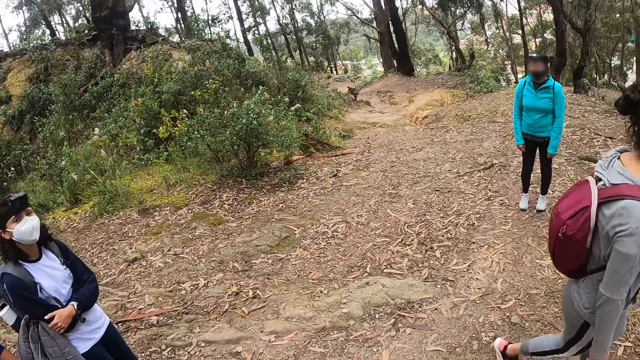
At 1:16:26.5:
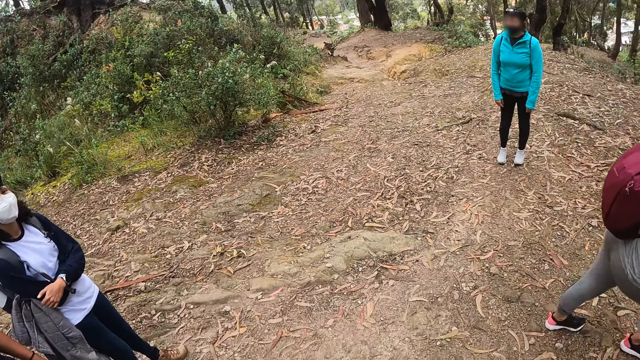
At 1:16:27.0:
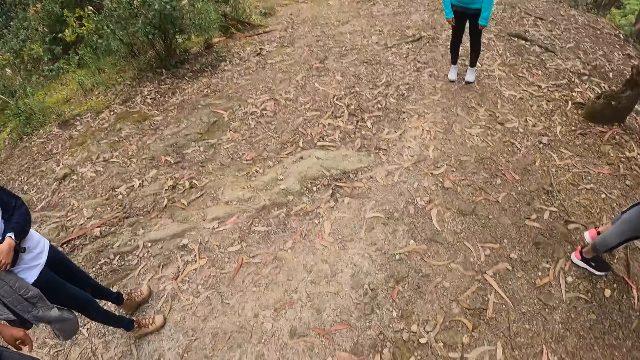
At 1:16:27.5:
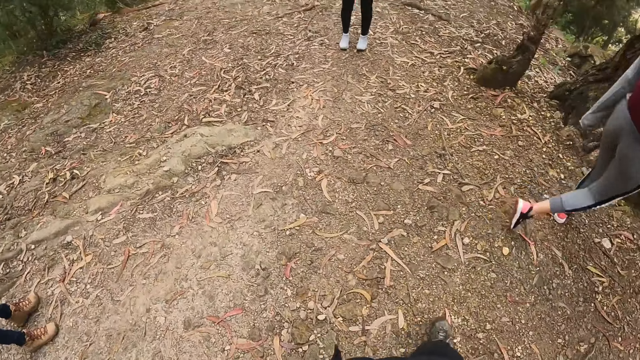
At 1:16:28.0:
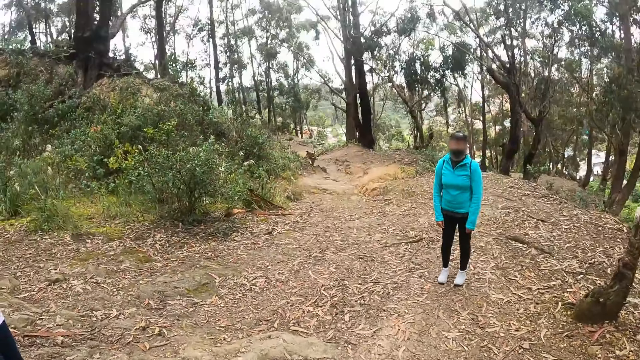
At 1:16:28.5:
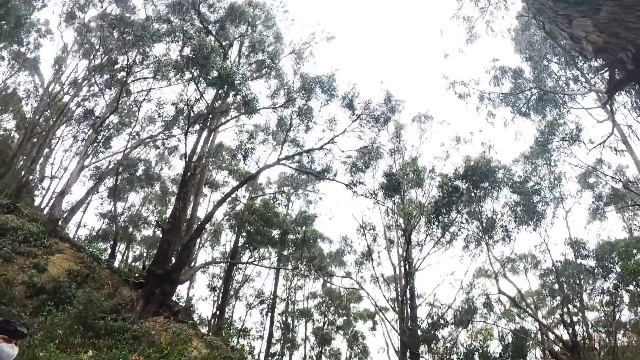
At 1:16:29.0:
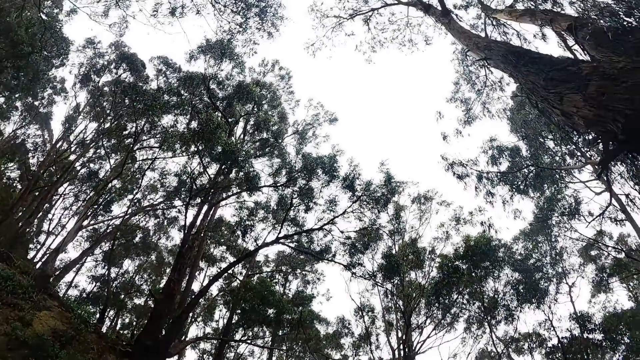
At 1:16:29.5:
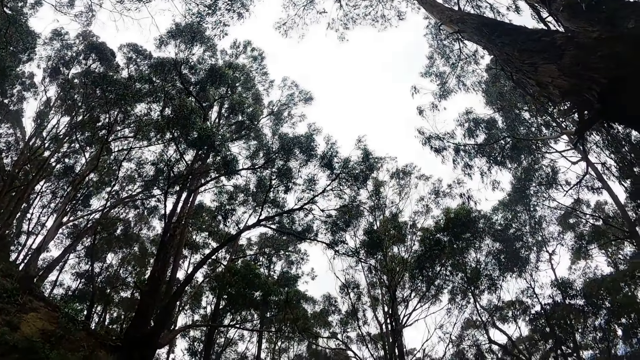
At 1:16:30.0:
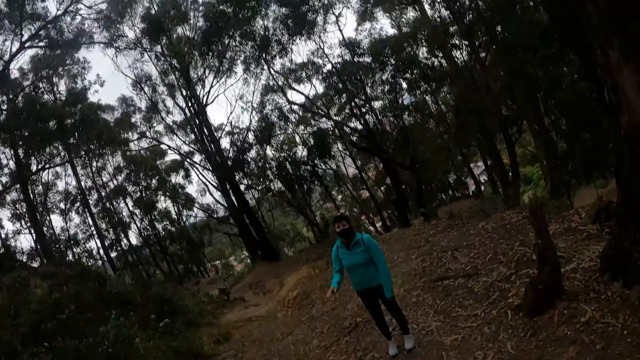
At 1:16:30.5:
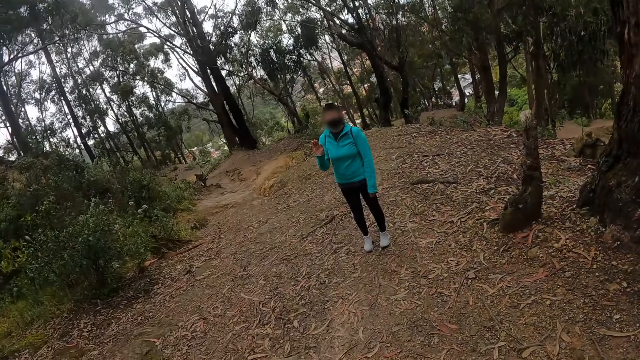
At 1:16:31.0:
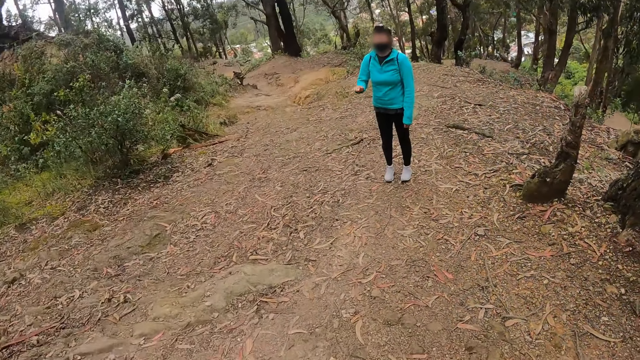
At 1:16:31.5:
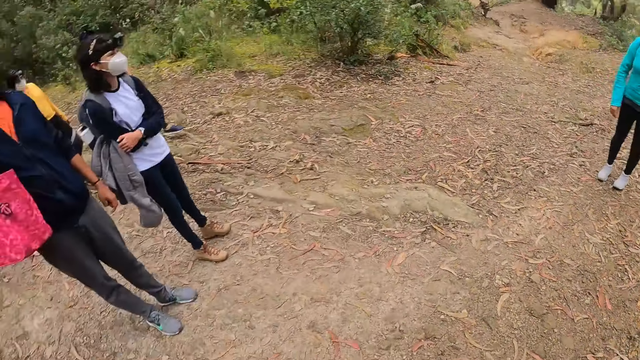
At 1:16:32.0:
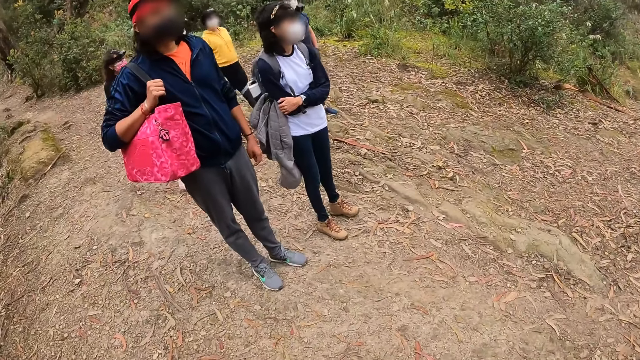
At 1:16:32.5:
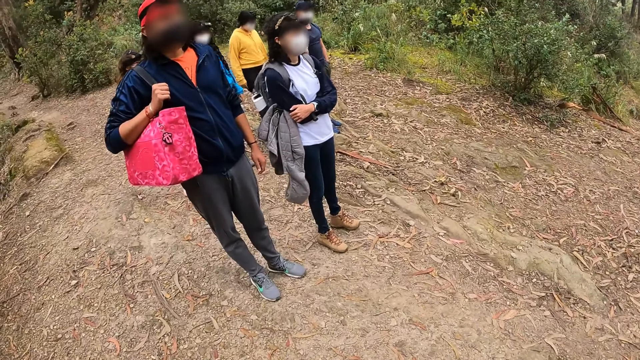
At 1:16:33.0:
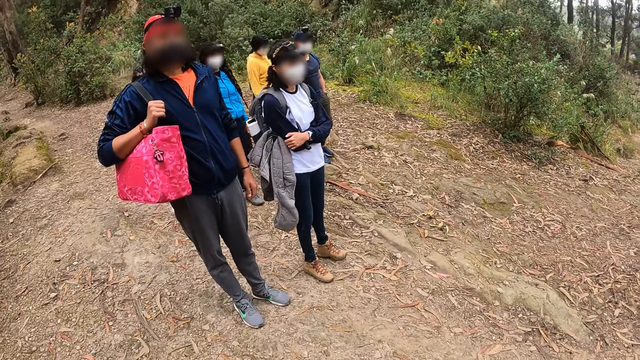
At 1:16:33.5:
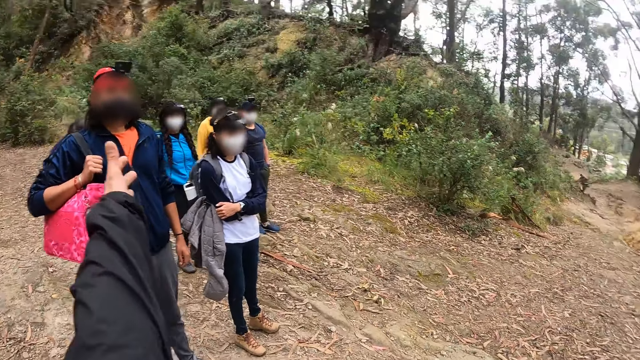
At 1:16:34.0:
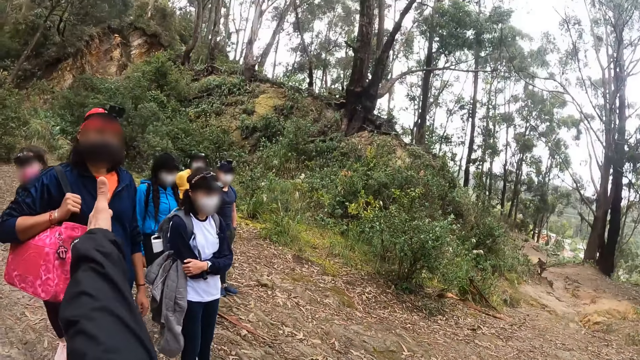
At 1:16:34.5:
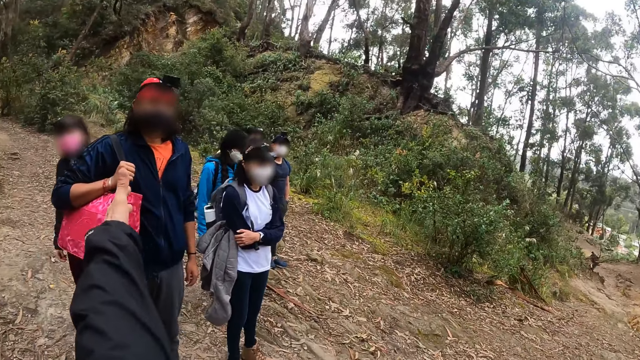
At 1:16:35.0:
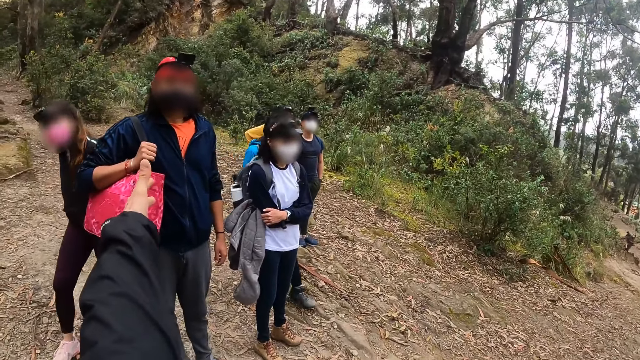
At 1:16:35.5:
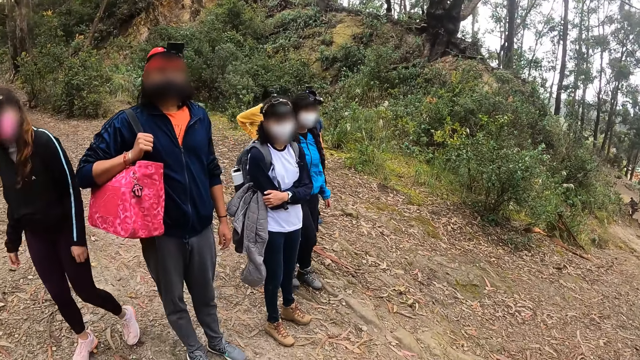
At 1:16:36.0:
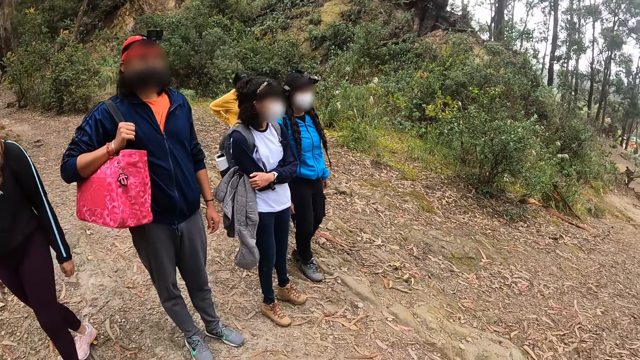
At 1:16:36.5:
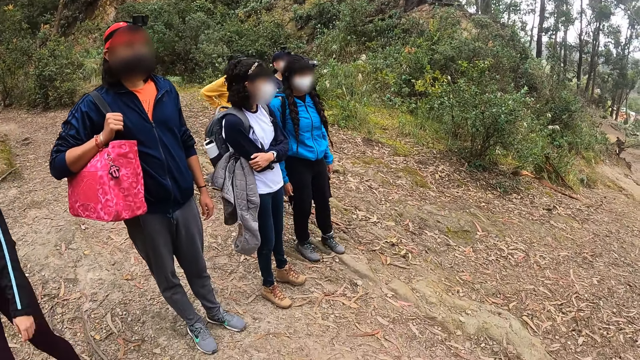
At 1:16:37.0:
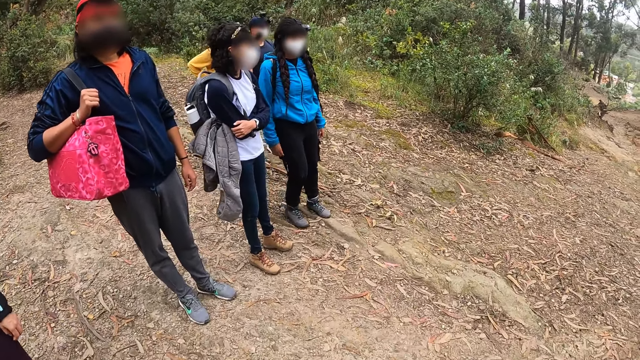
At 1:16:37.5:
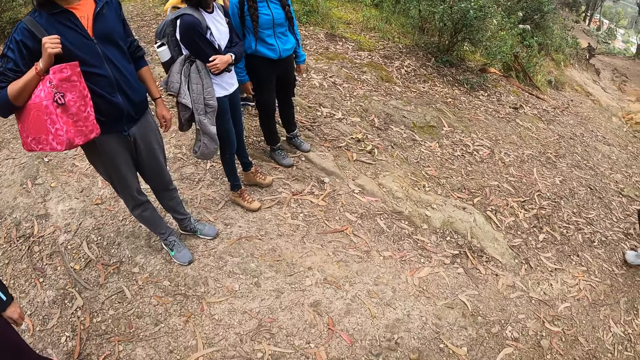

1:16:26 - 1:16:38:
The camera wearer points her left hand to a man.

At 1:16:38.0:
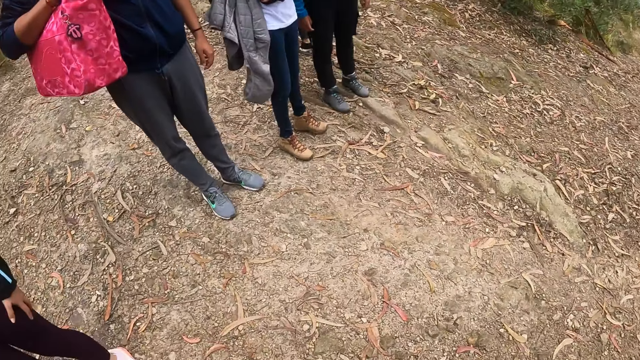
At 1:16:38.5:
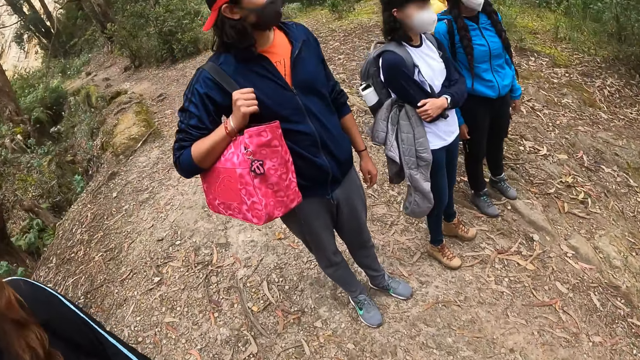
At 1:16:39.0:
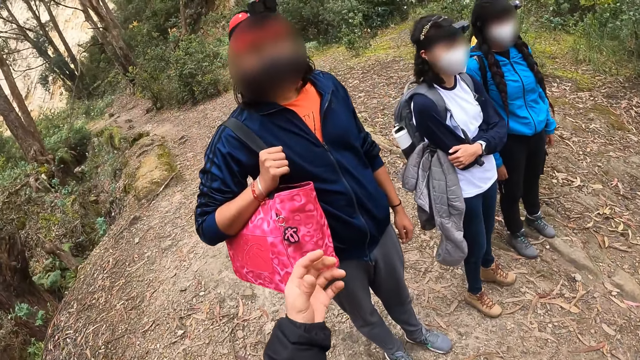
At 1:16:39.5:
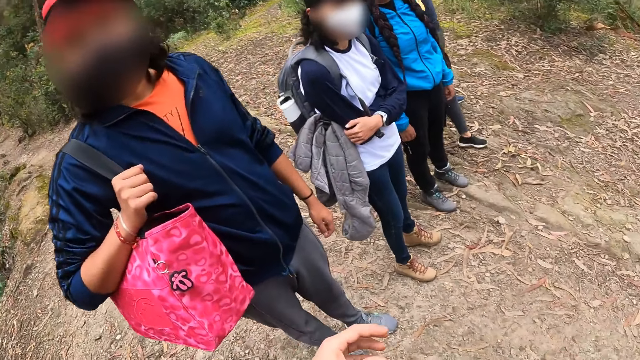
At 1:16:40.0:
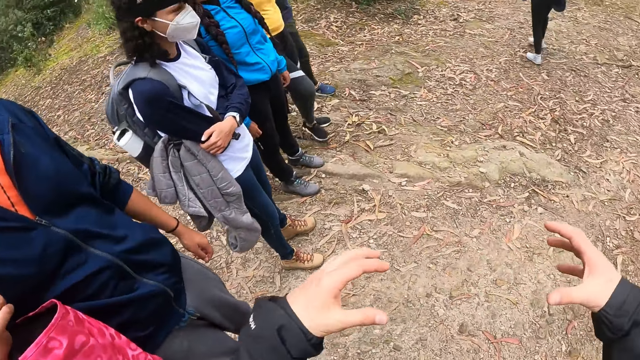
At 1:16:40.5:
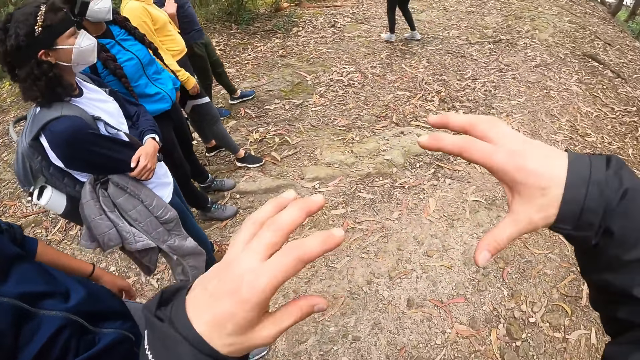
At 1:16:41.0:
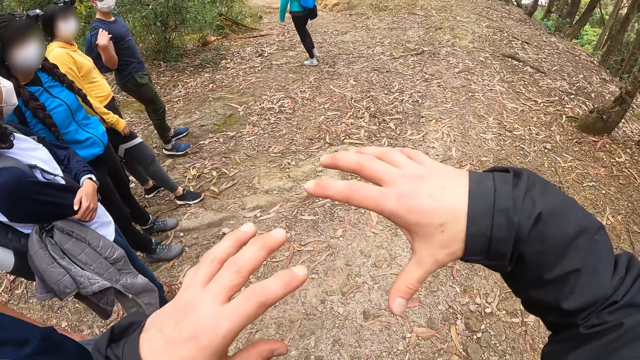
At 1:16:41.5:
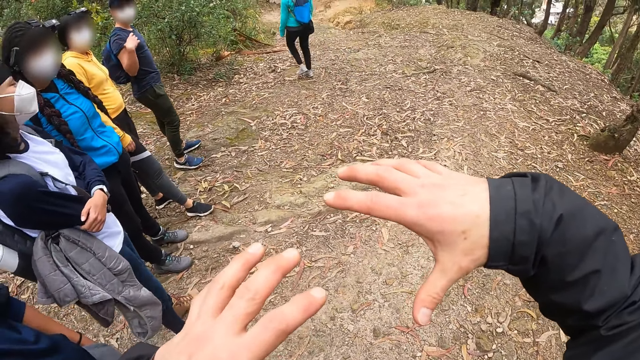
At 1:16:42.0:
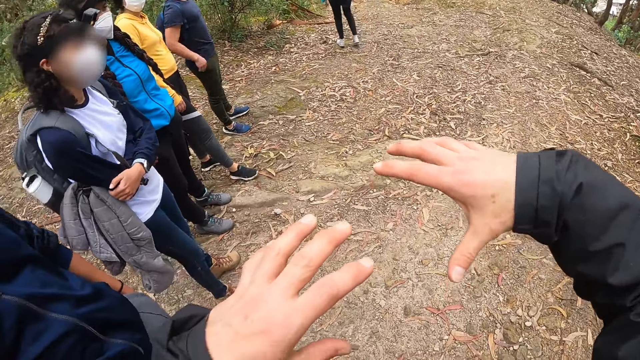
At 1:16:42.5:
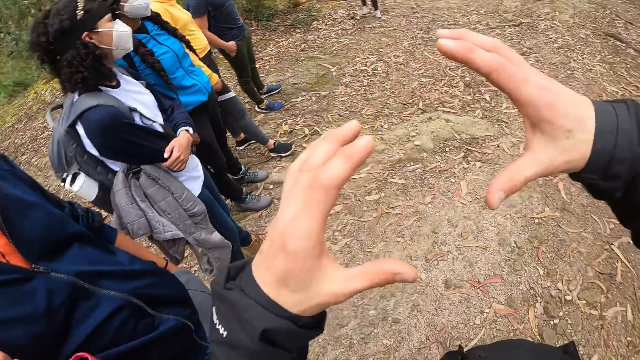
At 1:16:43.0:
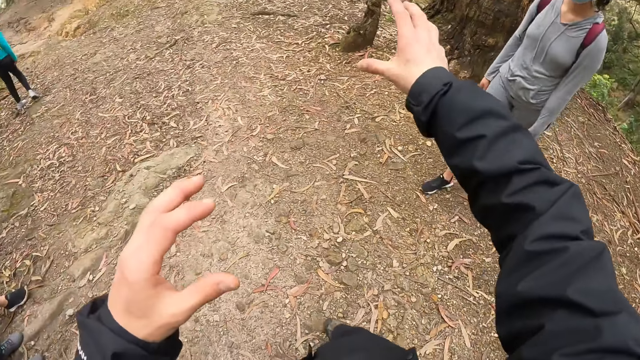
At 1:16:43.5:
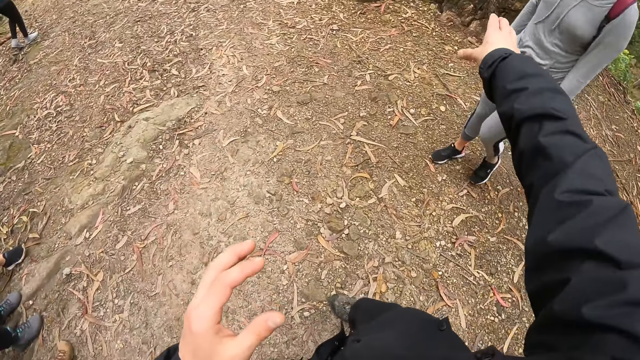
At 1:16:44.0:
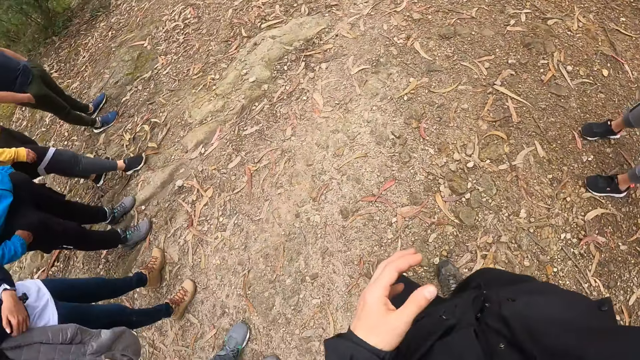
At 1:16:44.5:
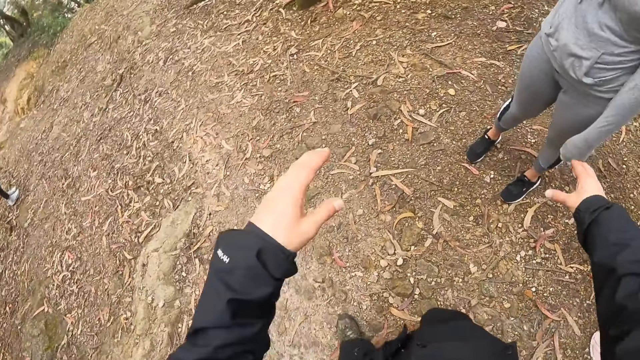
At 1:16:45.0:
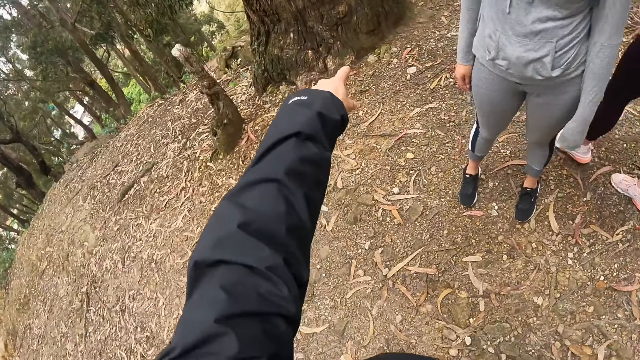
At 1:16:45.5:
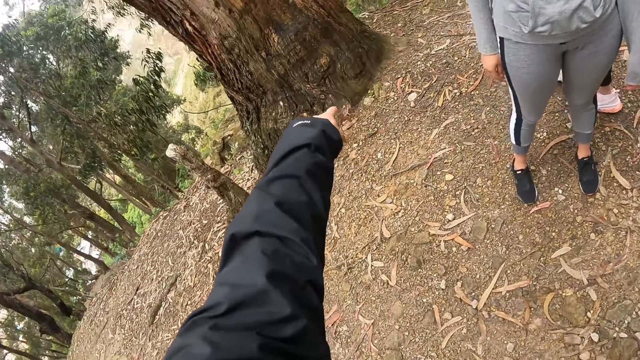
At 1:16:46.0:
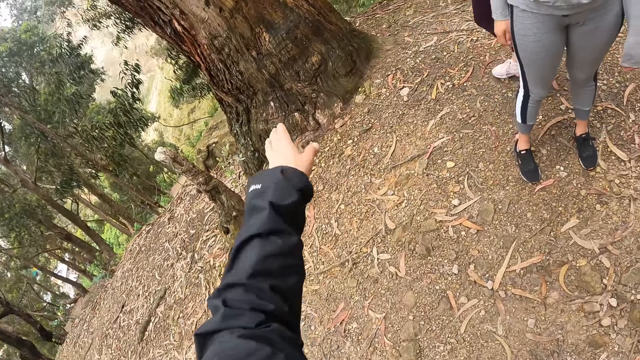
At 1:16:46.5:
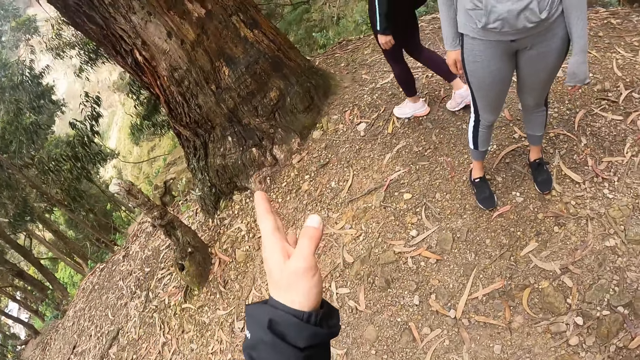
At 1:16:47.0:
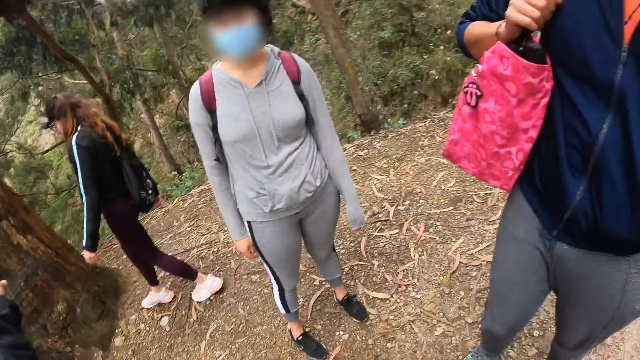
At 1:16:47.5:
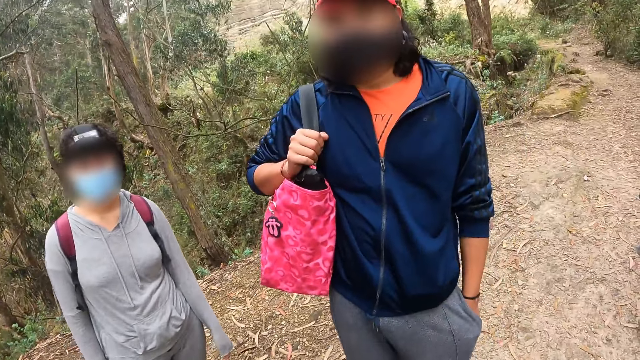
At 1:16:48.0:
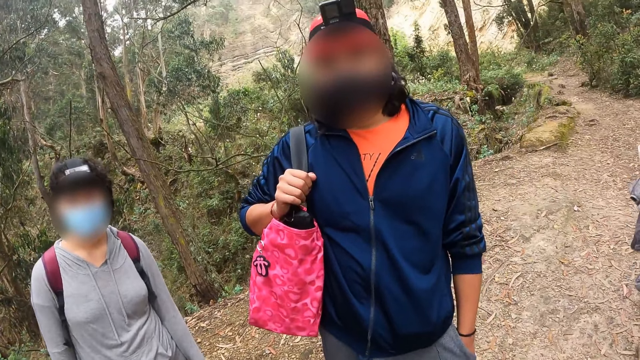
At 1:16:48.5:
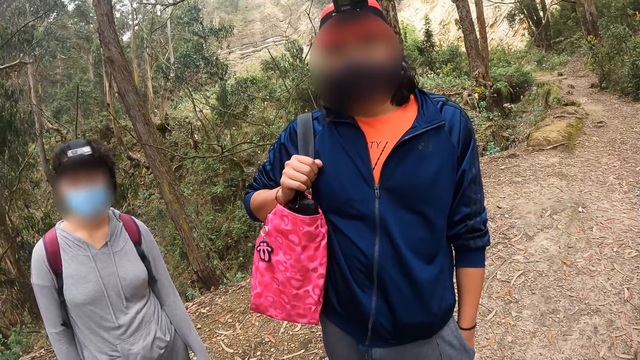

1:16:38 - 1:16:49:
The camera wearer gestures with his hands. He points his right hand at the tree. He points his left hand at the tree.
